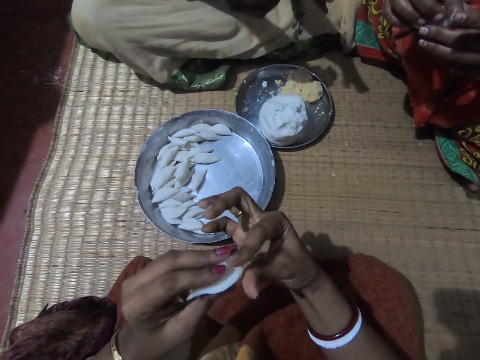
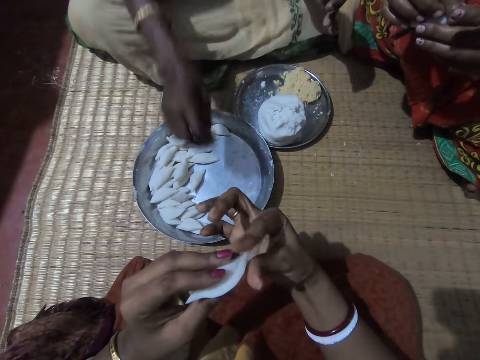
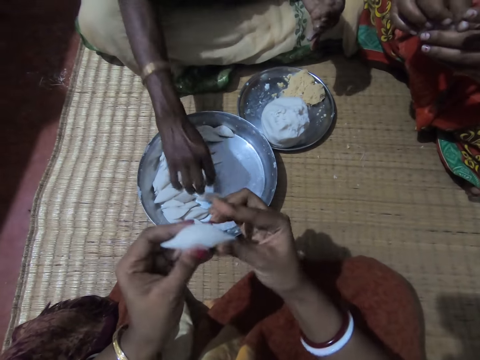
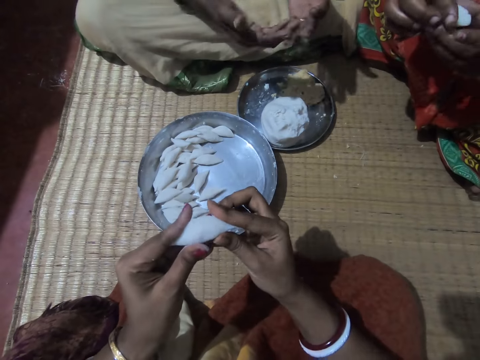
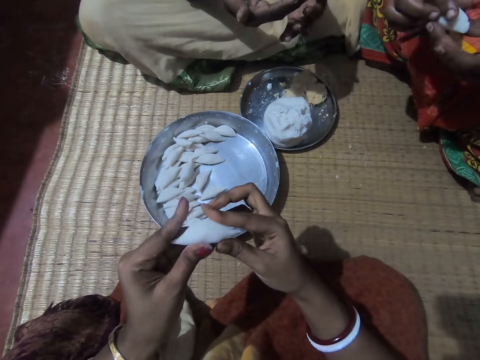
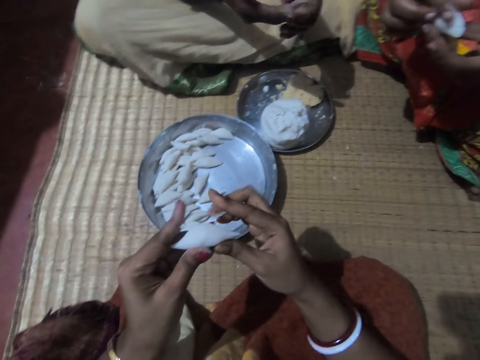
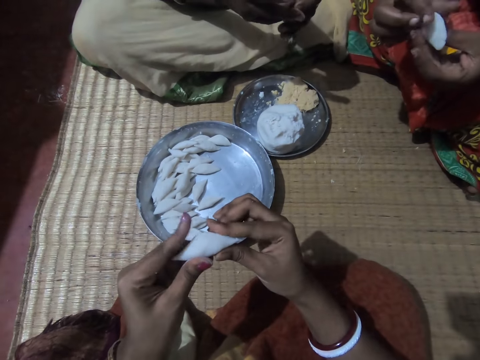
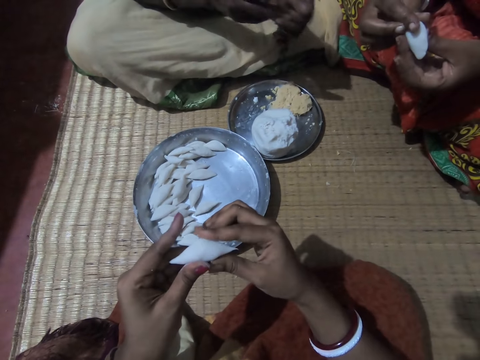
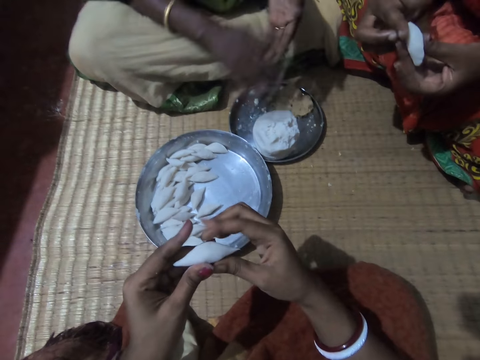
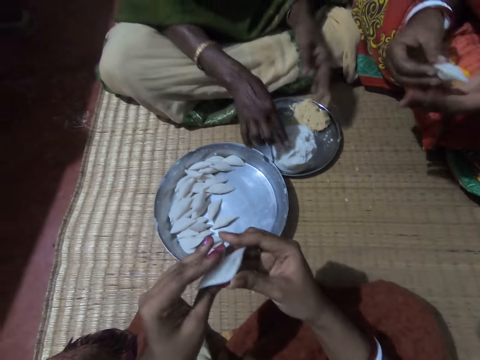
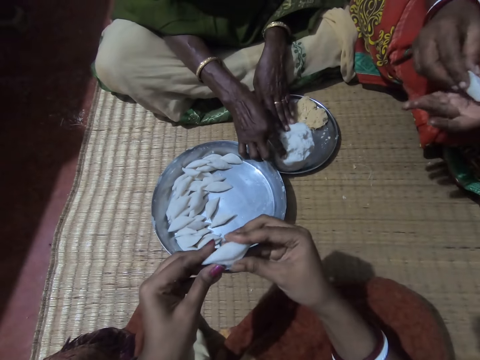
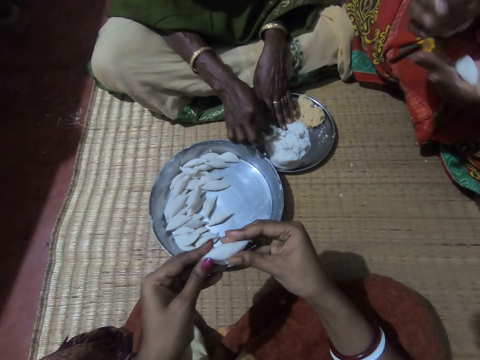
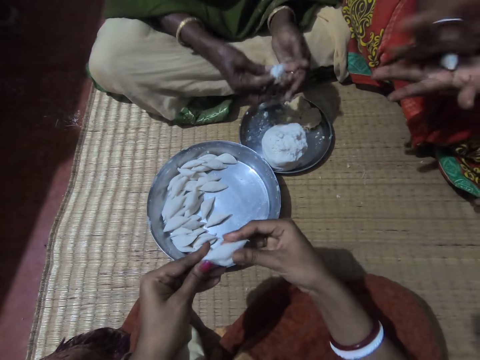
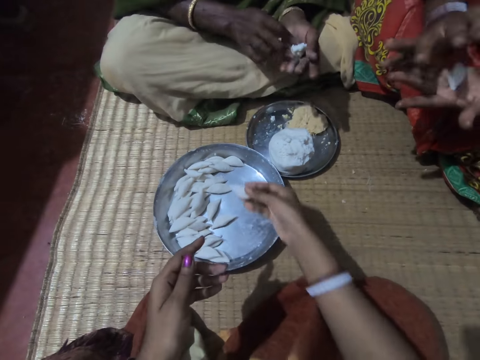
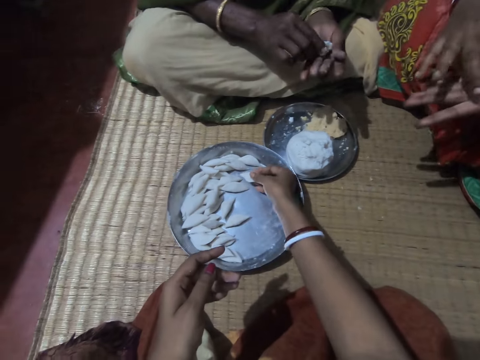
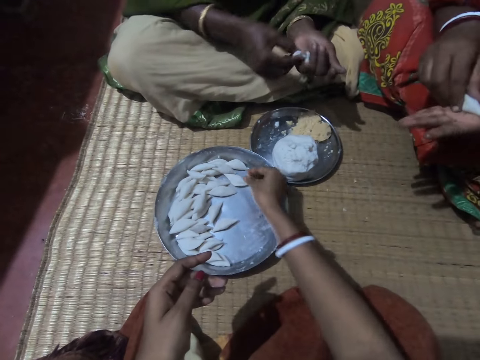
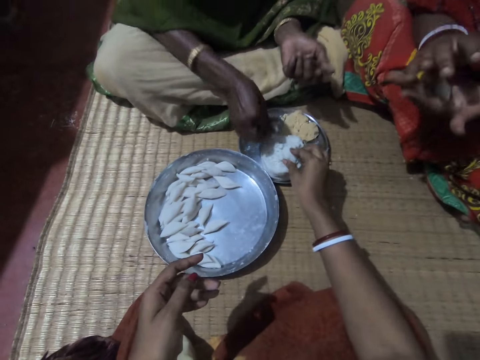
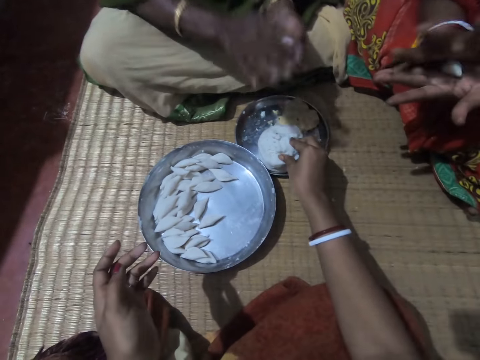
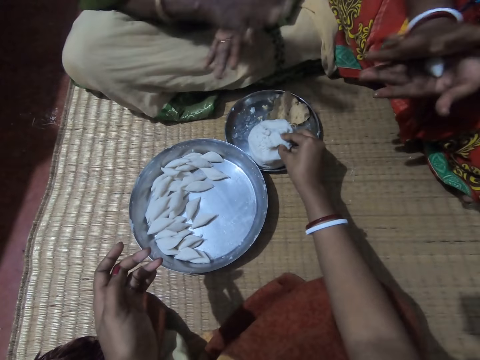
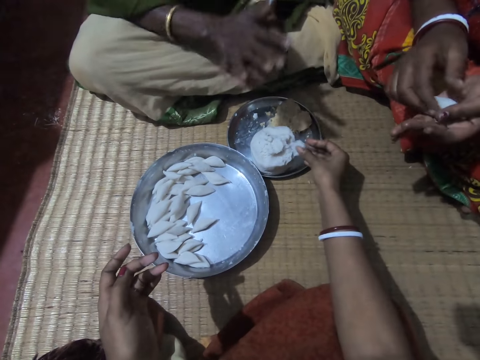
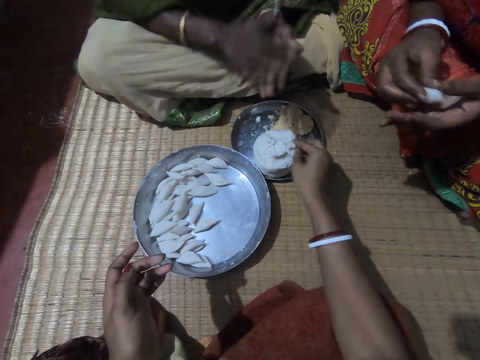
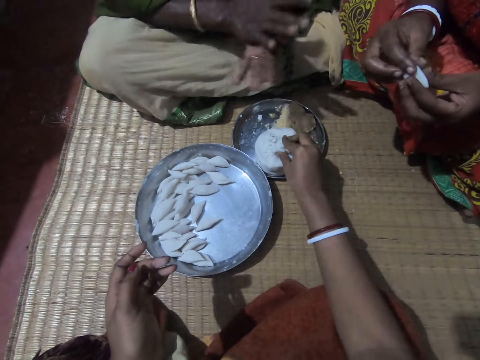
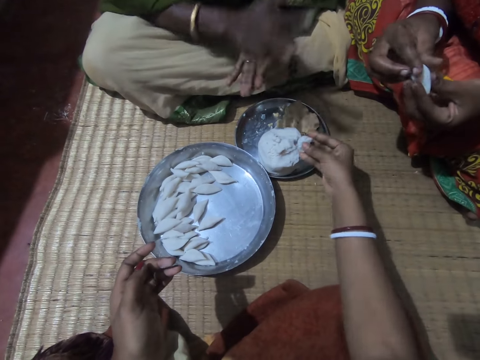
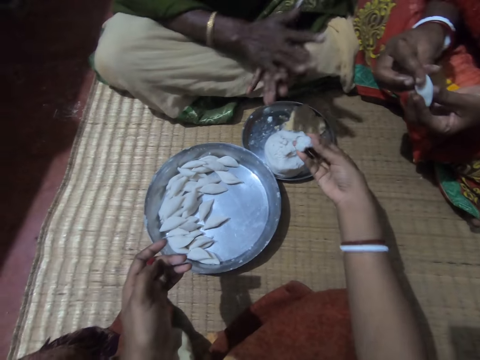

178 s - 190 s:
A lady drops the corn flour or rolled dough in the plate or tray with her right hand. Another lady wipes her hands. The camera wearer rolls the dough in her hands. The other lady rolls the dough in her hands. The first lady cuts a piece of dough from the tray, takes some corn meal from the plate with her right hand, and shifts the dough to her left hand. The camera wearer drops the corn flour in the plate with her right hand. The other lady rolls the corn flour with both hands. The first lady cuts a dough piece from her hand and drops the piece in the tray. The camera wearer cuts a dough piece from the tray. The other lady rolls the corn flour with both hands. The first lady rolls the dough piece in her hands. The camera wearer takes some corn flour from the plate with her right hand.

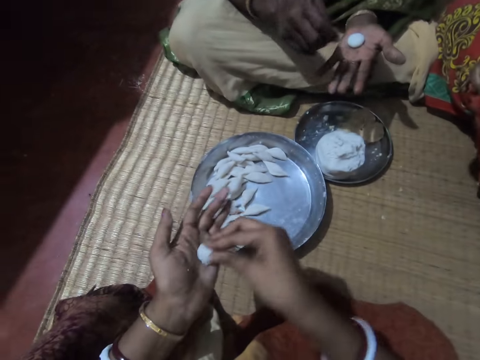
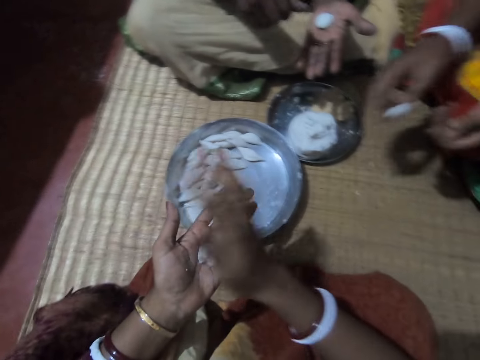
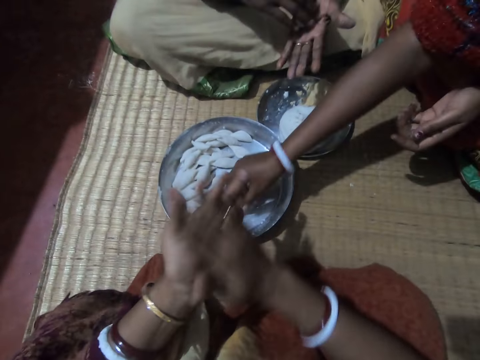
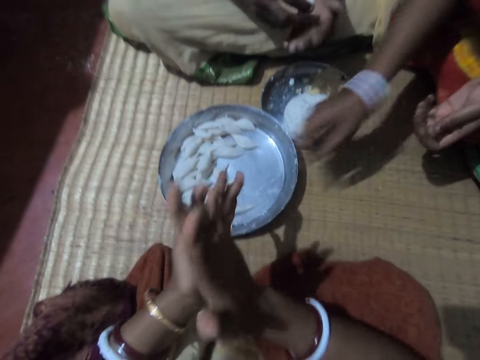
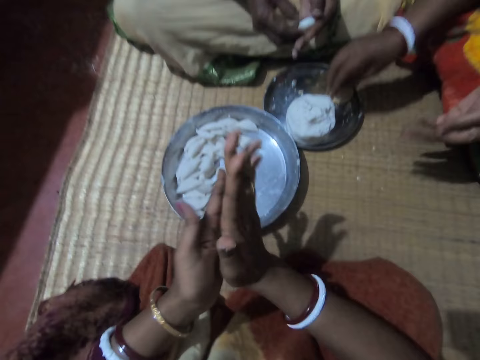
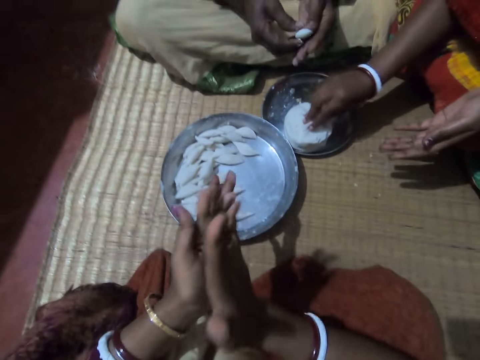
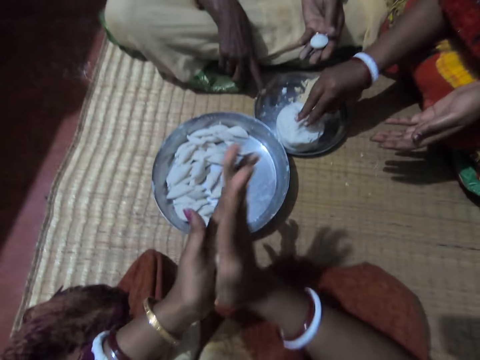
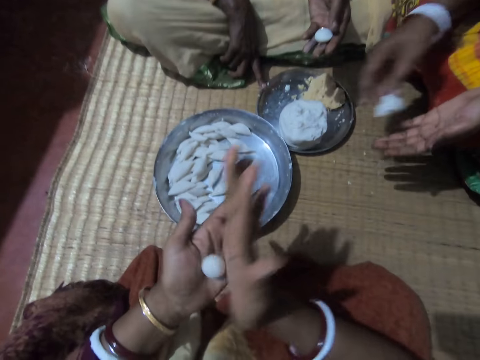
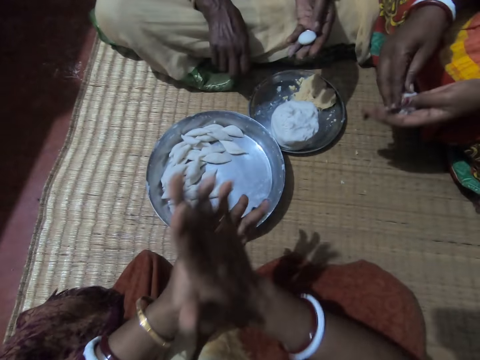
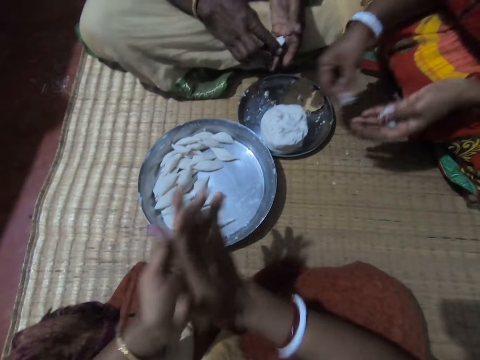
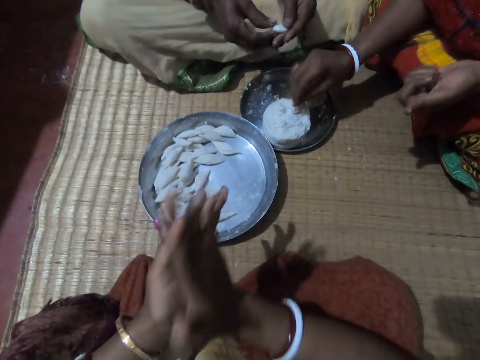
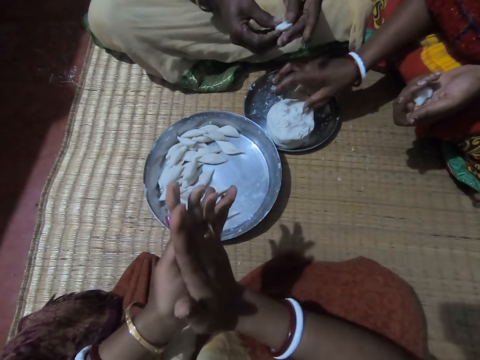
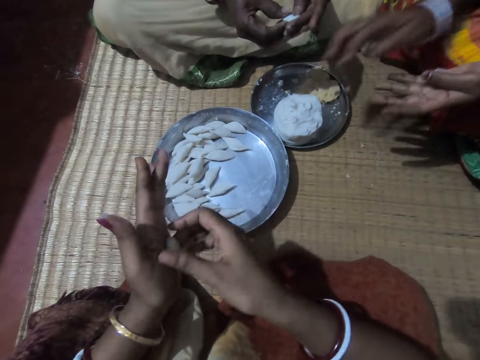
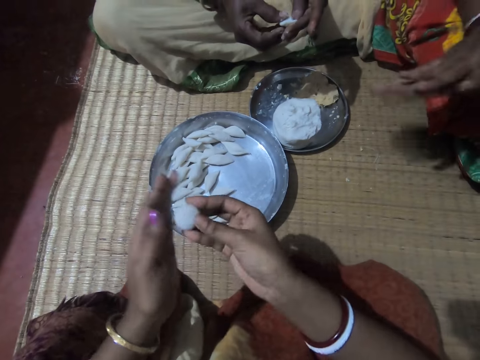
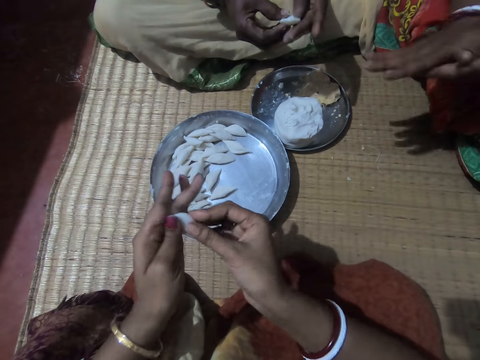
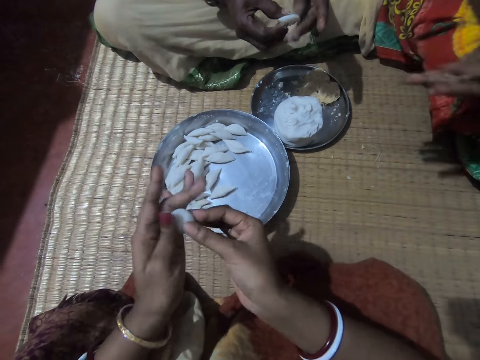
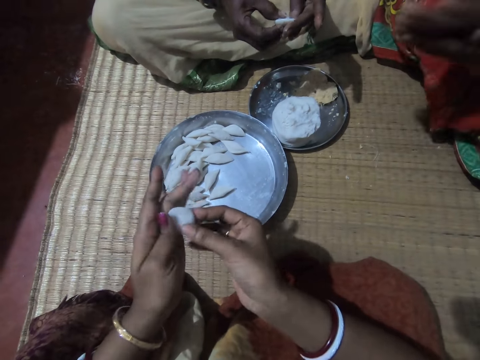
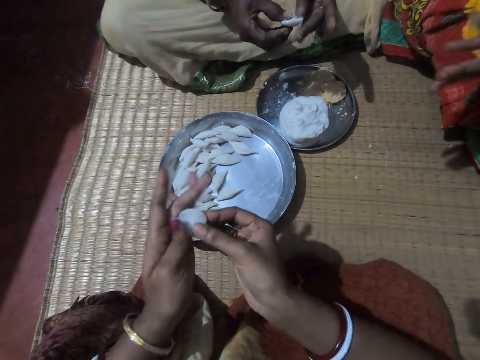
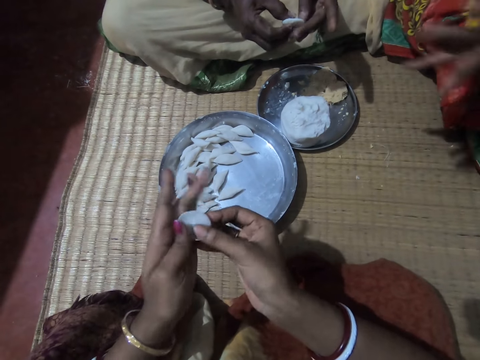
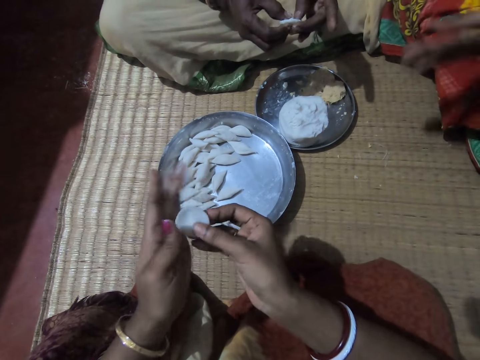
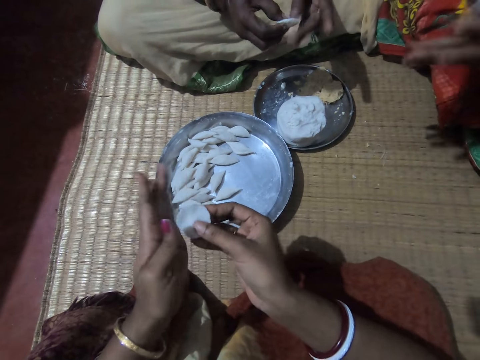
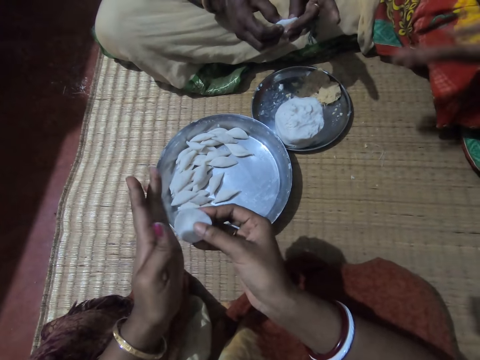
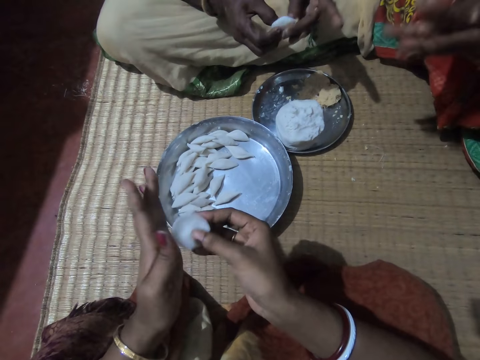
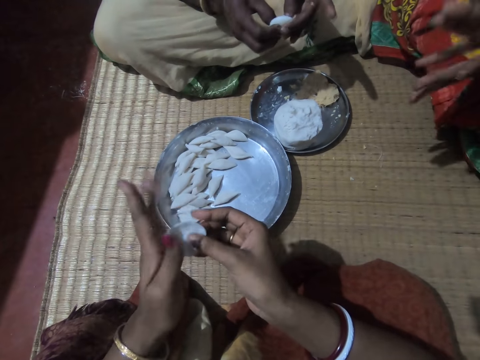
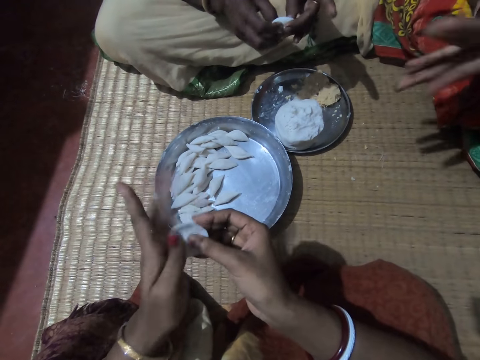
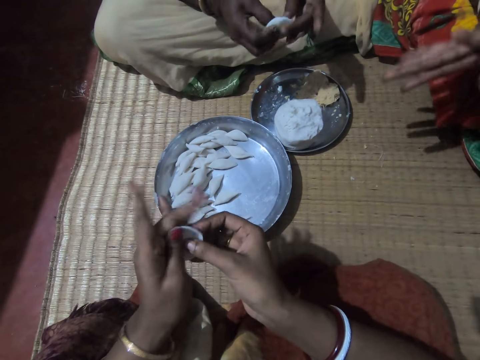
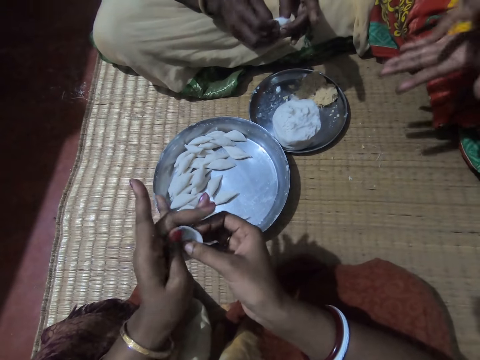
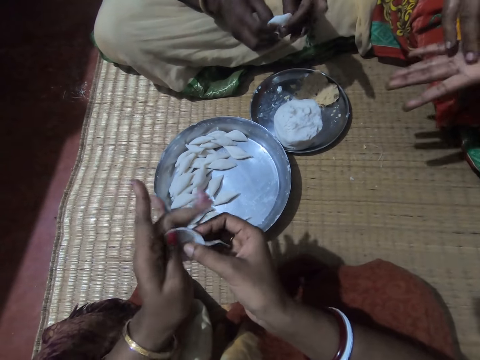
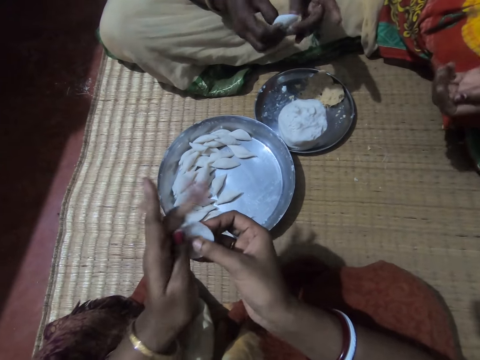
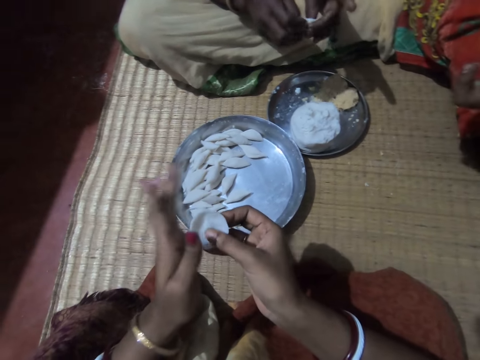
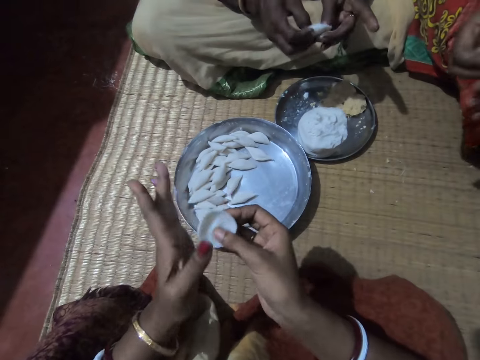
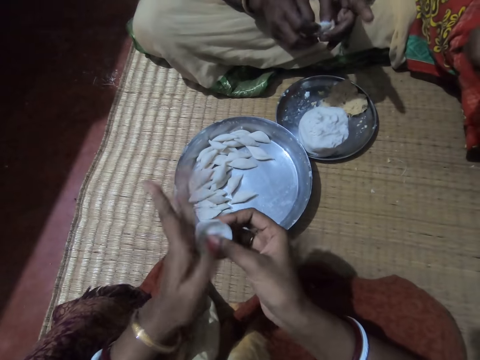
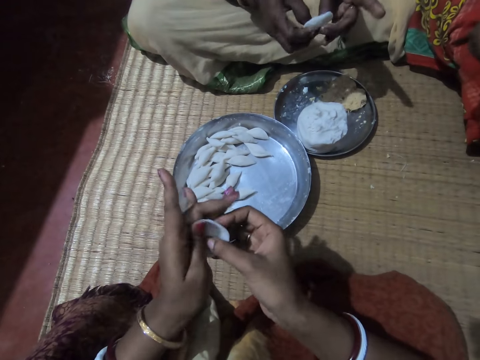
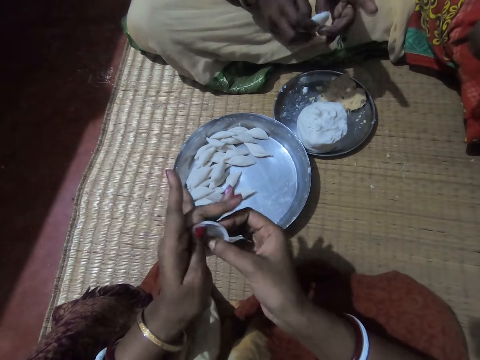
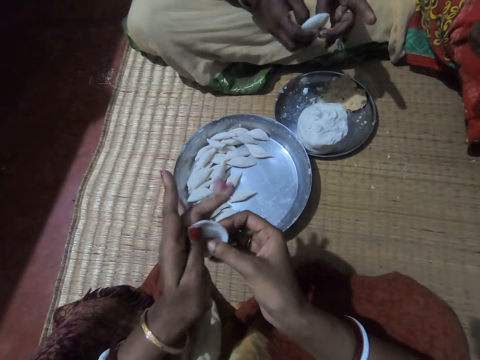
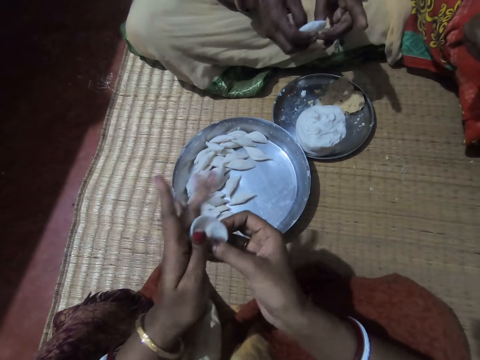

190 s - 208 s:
The camera wearer shifts a dough piece to her left hand. A lady shakes her hand on the tray. The camera wearer rolls the corn flour with both hands. Another lady drops the corn flour in the plate with her right hand and cuts a dough piece from the tray. The camera wearer rolls the piece in her hands. The first lady wipes her hand on the tray. The other lady shifts the dough piece to her left hand, takes some corn flour from the plate with her right hand, and cuts a dough piece from her hand. The first lady rolls the dough piece in her hands. The other lady sticks the dough piece on the dough in the tray. The camera wearer rolls the dough piece in her hands. The other lady rolls the corn flour with both hands. The first lady rolls the dough piece in her hands. The camera wearer molds the corn flour to shape with both hands.
